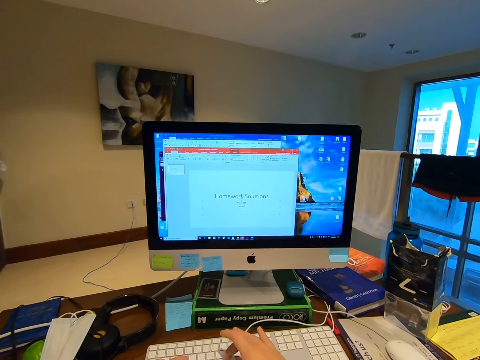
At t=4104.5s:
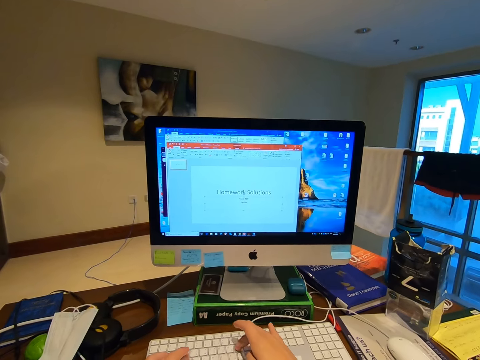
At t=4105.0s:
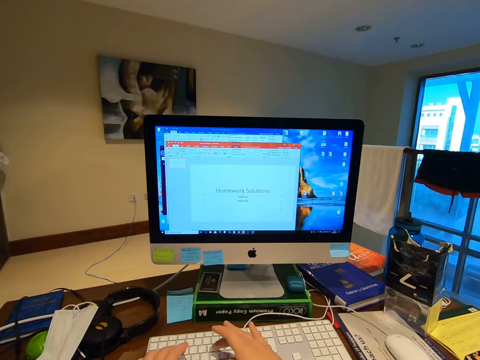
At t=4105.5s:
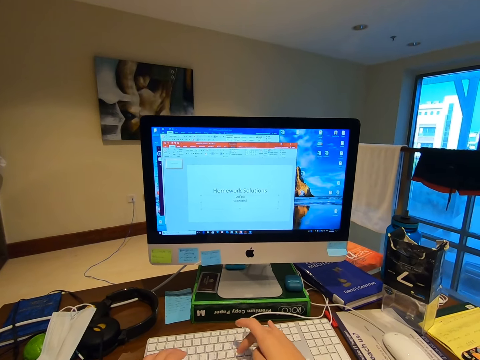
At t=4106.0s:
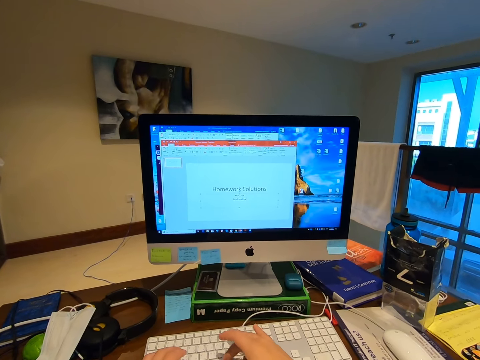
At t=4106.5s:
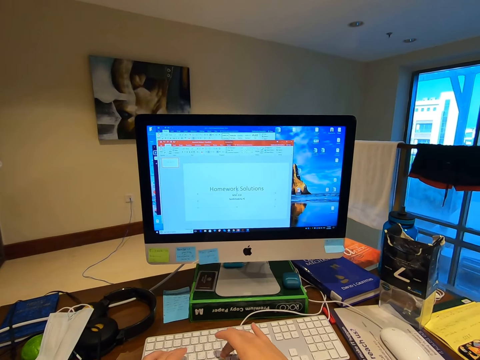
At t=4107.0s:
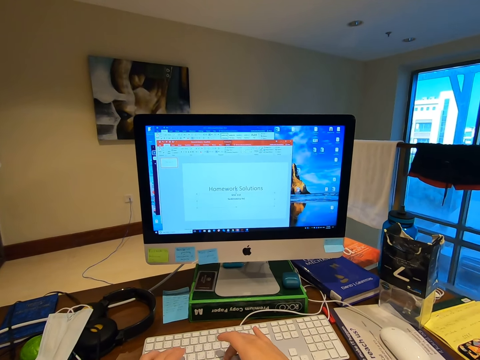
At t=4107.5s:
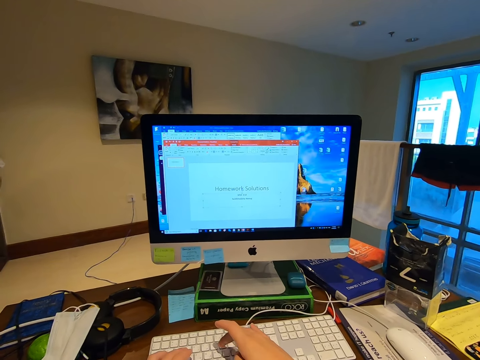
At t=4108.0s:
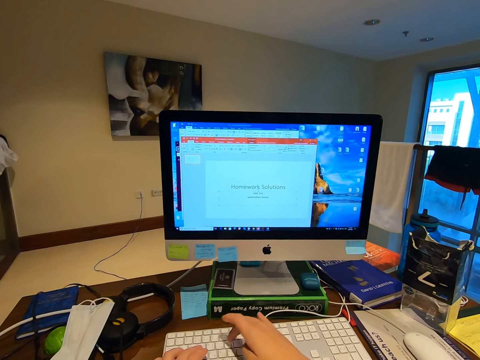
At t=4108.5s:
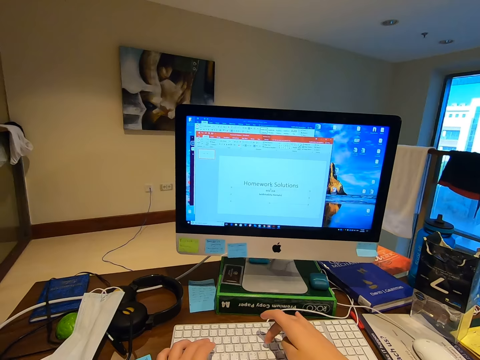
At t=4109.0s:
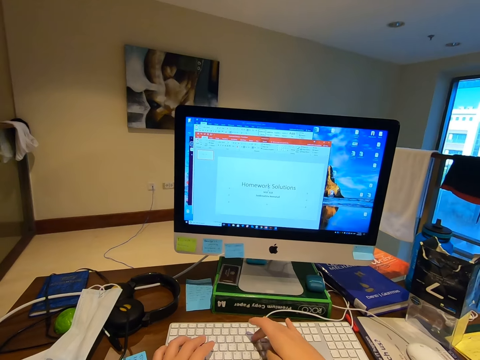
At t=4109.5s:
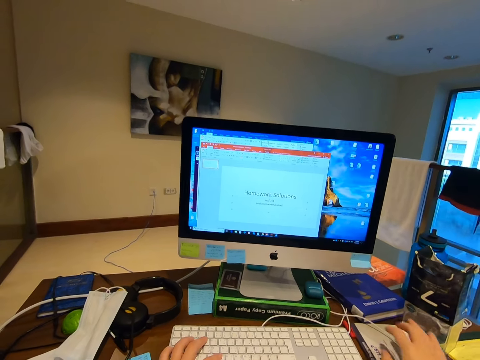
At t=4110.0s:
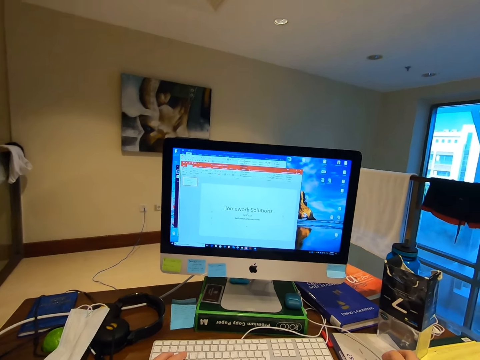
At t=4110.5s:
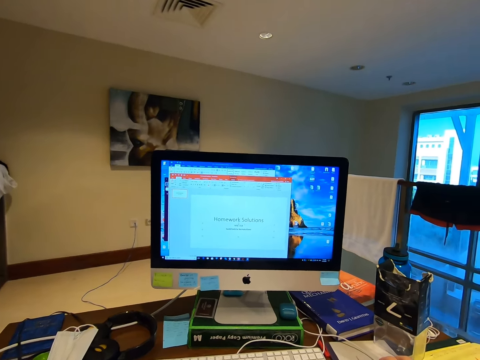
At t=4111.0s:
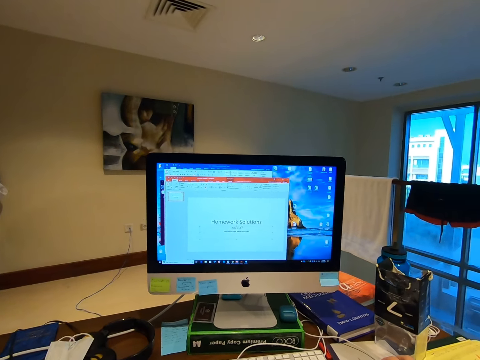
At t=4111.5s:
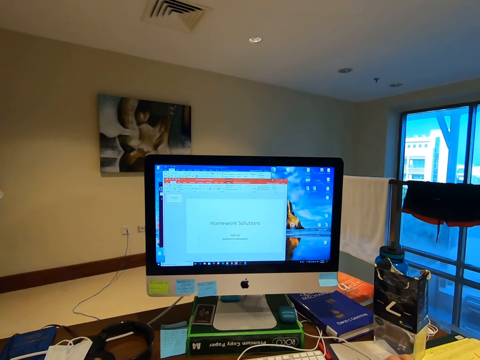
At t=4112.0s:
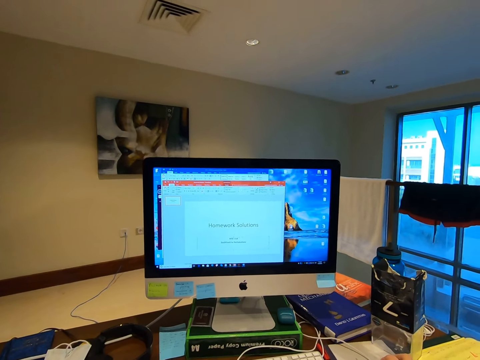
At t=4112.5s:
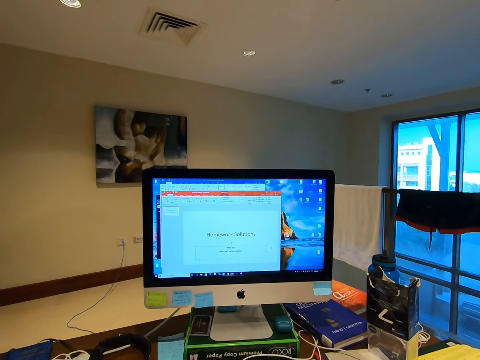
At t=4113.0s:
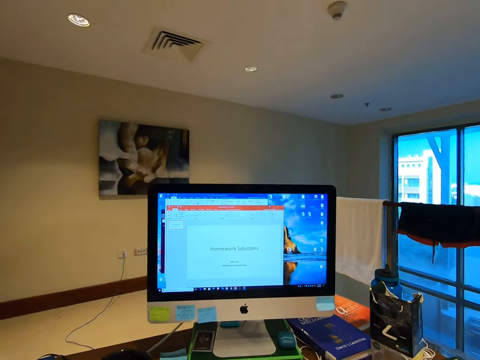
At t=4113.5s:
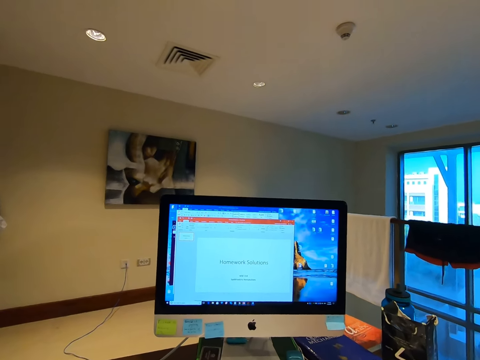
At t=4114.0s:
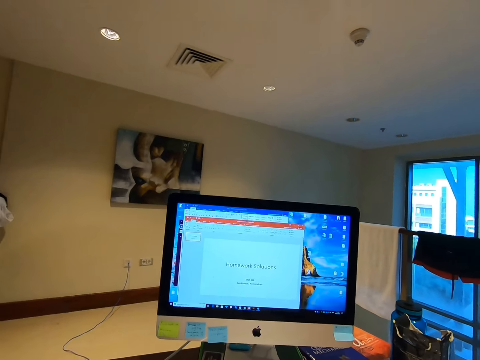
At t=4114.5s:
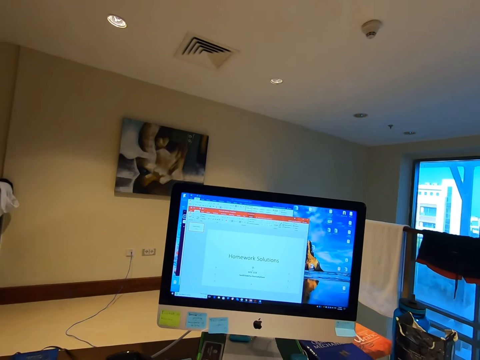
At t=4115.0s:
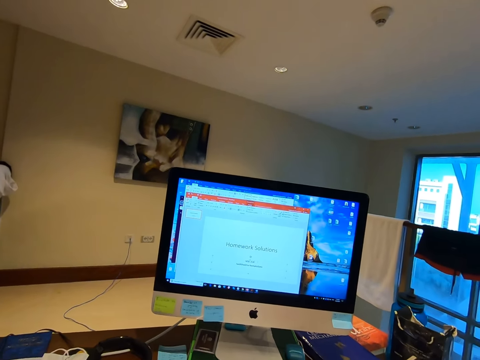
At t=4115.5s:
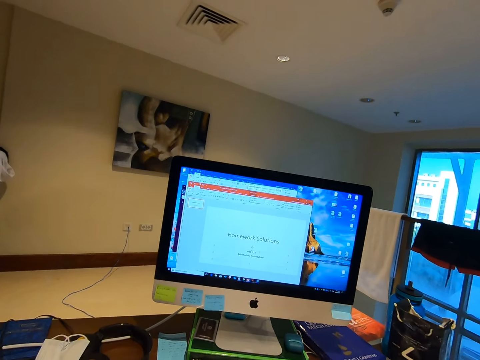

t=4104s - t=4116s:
The camera wearer navigates the application with the mouse. They operate the computer.

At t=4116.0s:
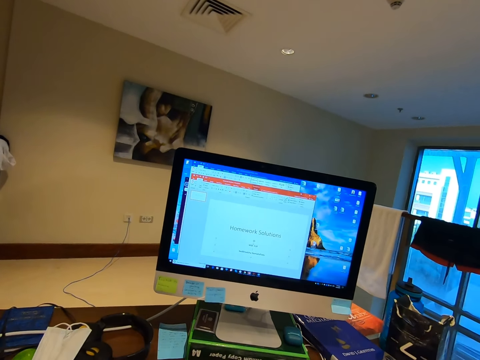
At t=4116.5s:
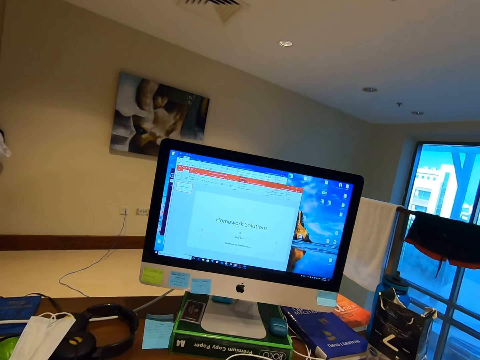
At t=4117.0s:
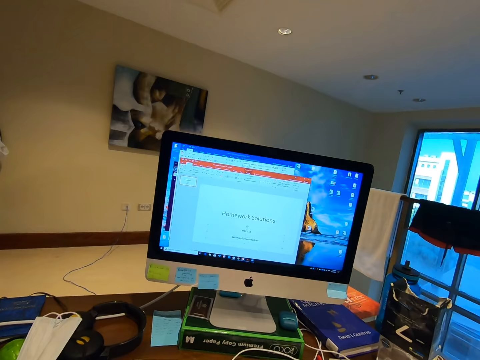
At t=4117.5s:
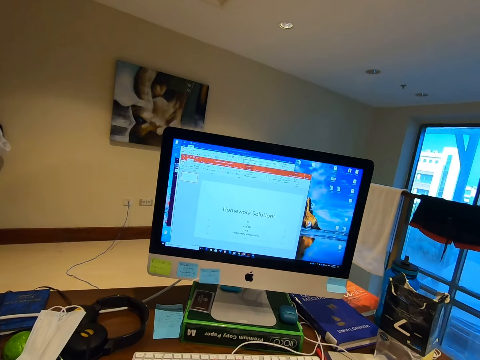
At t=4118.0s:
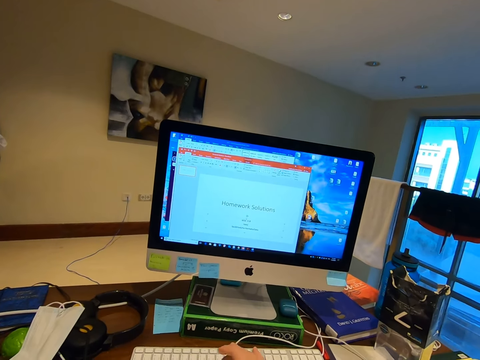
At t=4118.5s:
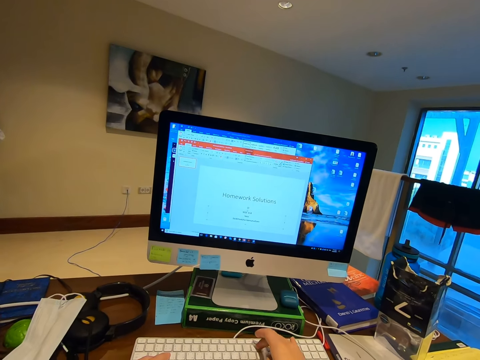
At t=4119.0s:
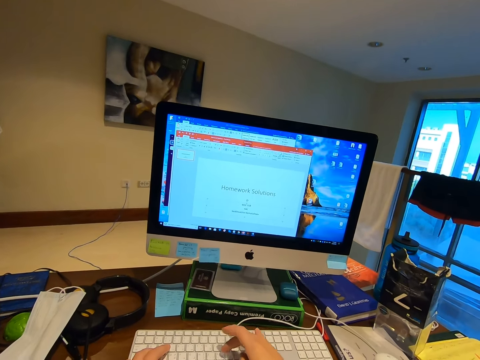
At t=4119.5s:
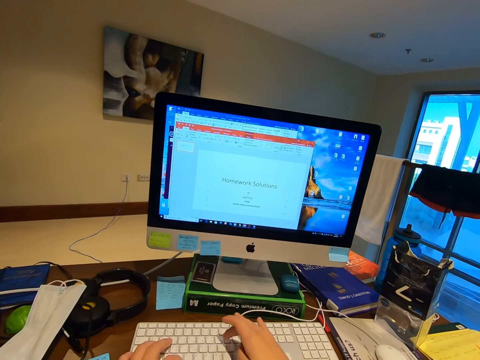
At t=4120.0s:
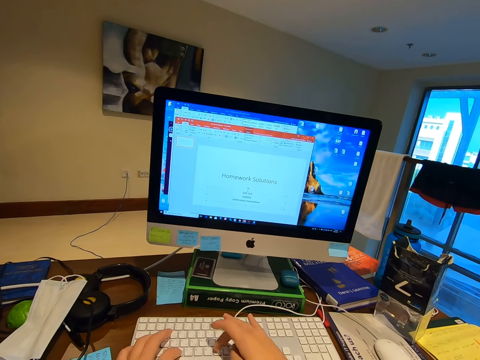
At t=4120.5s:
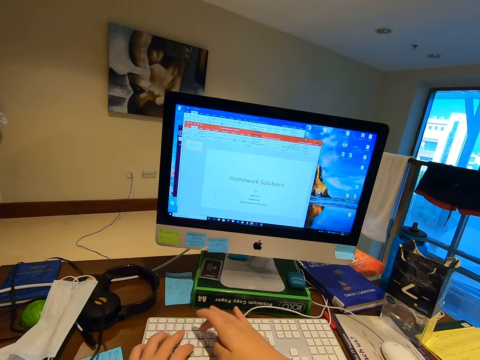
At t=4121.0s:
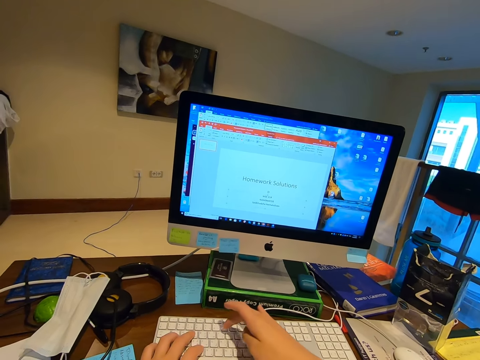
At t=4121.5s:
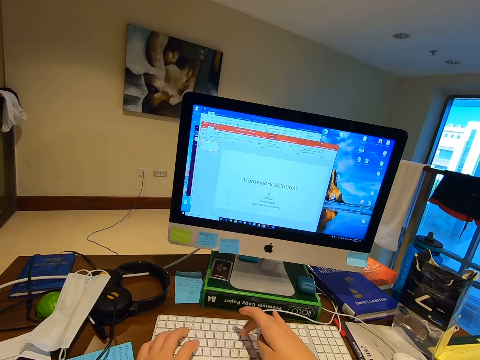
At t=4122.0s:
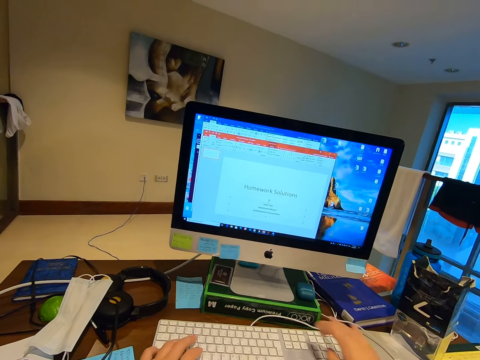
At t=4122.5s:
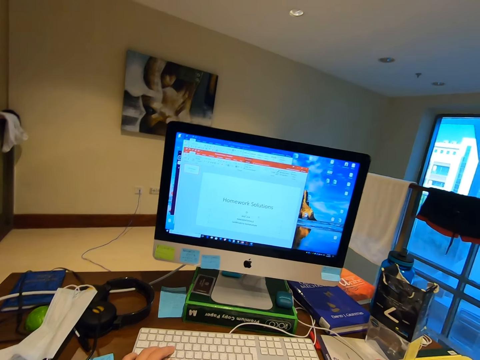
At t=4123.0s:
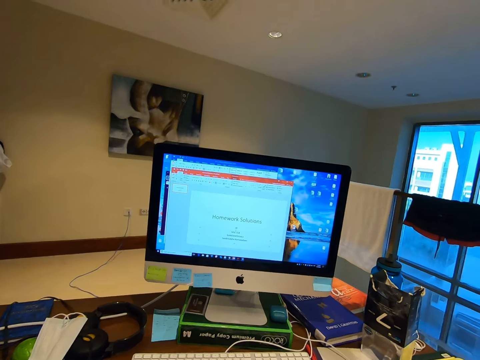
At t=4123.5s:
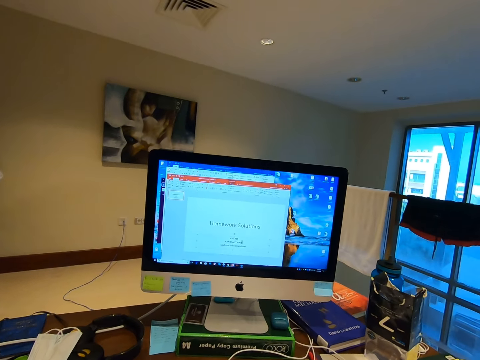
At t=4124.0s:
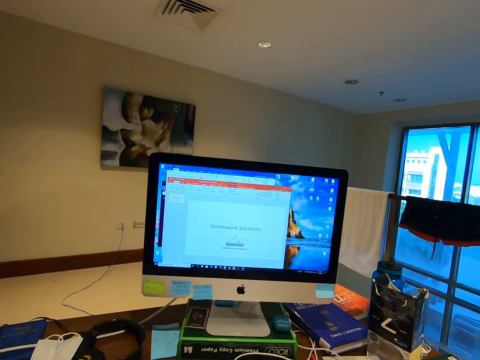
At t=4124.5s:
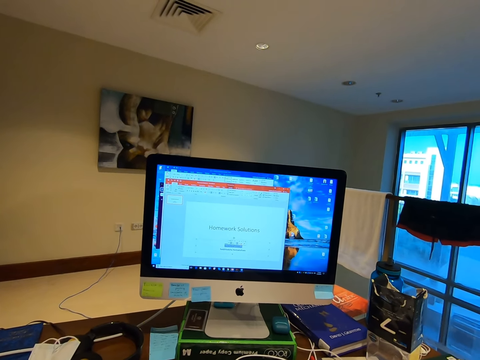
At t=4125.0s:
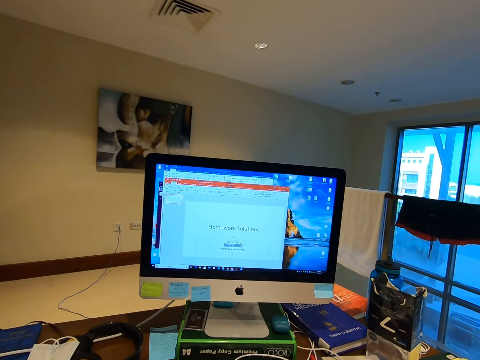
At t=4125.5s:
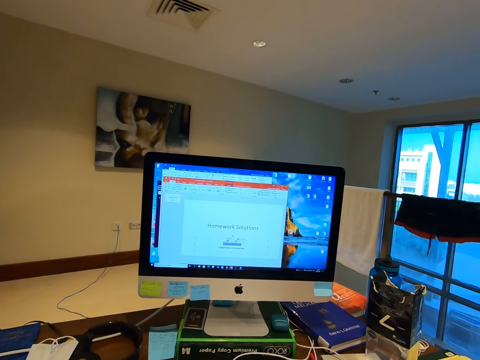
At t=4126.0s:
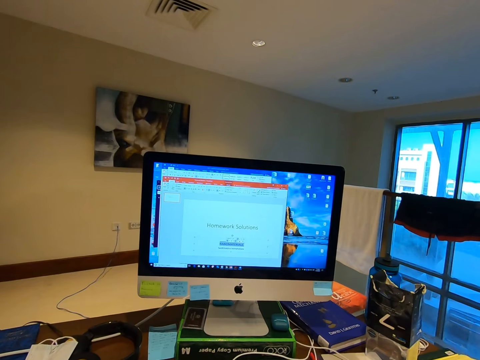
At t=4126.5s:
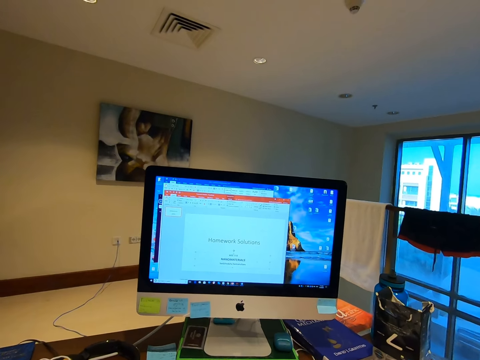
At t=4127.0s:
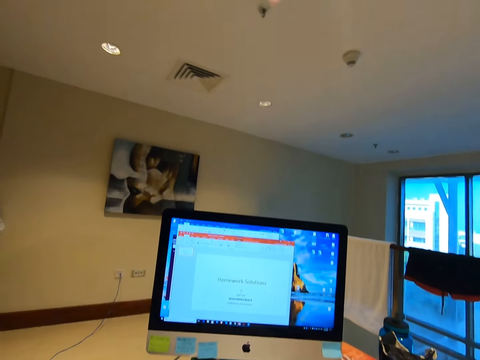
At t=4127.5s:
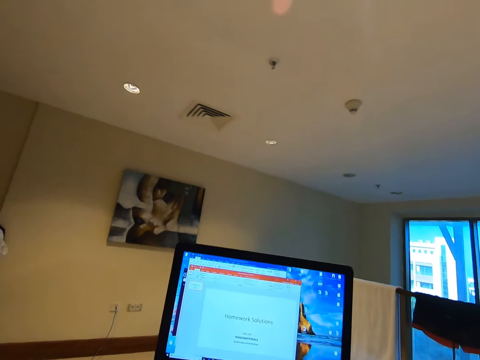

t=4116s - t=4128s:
The camera wearer types on the keyboard. They operate the computer and style the heading.

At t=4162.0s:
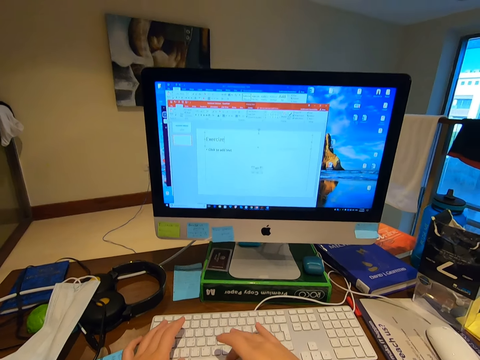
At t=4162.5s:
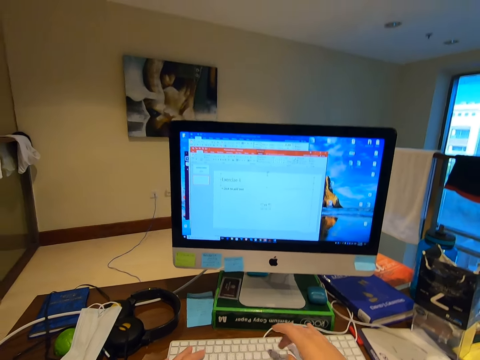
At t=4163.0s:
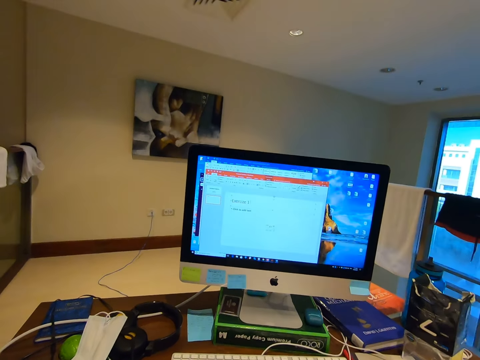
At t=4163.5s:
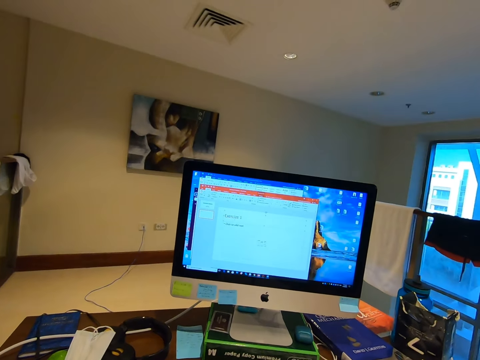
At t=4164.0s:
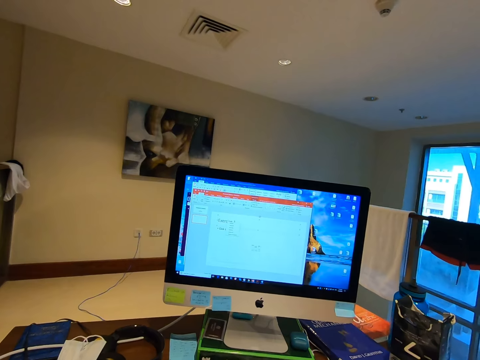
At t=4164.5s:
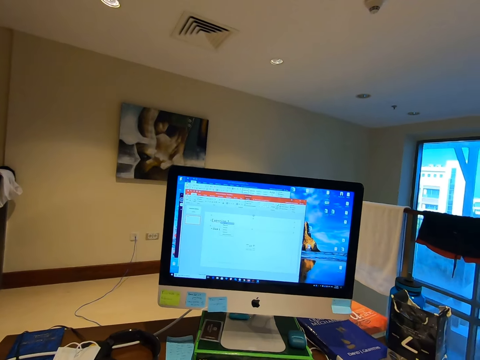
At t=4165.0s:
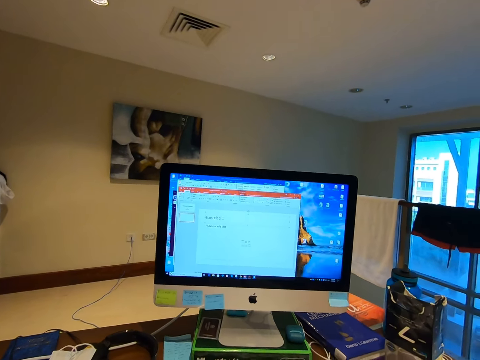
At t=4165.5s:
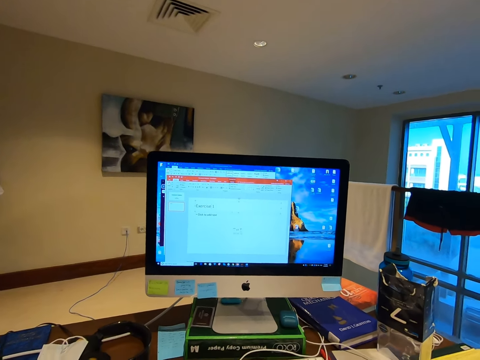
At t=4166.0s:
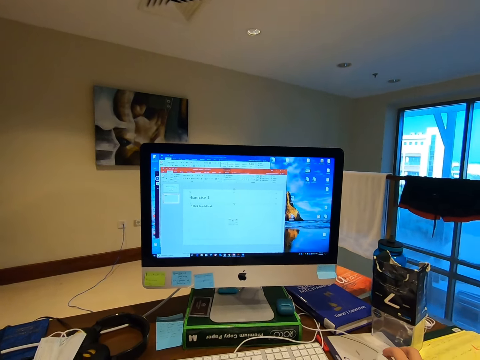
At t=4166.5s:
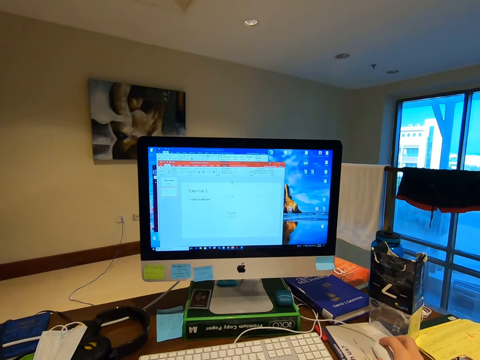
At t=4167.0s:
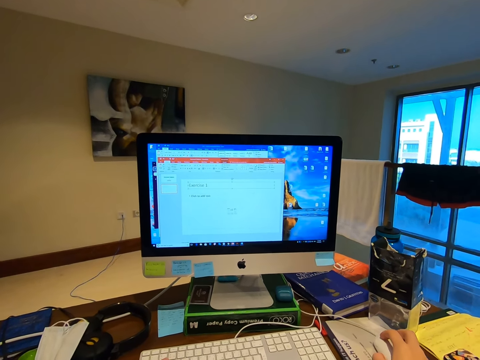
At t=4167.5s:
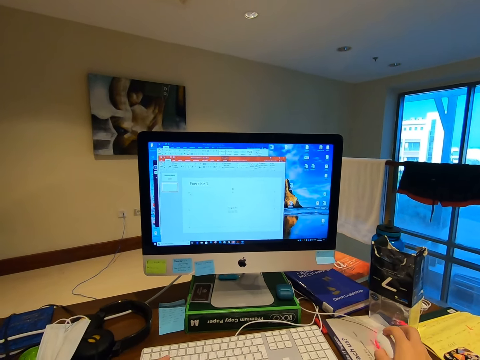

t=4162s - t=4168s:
The camera wearer operates the computer and styles the words.
